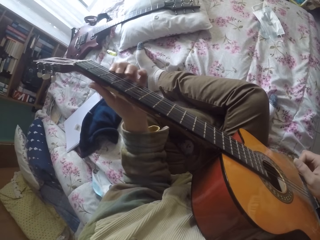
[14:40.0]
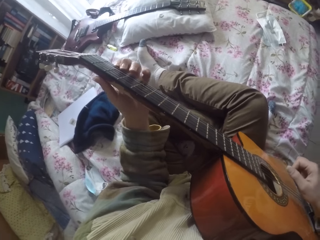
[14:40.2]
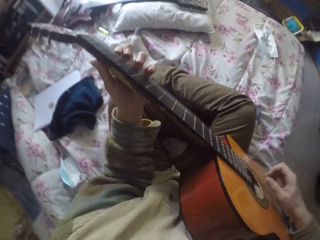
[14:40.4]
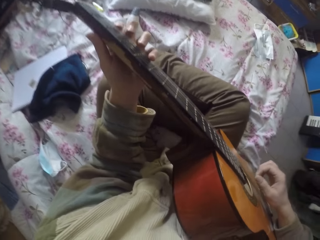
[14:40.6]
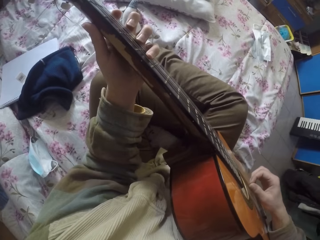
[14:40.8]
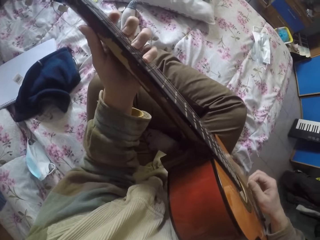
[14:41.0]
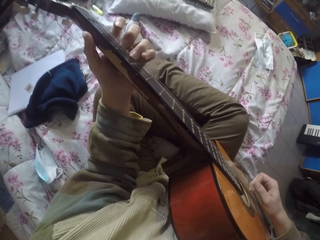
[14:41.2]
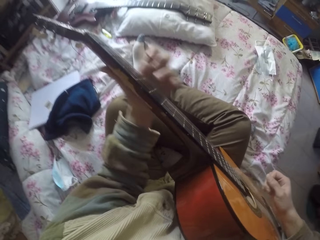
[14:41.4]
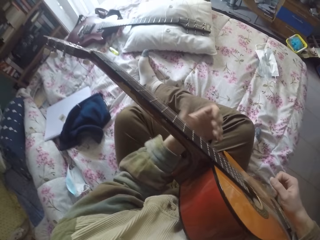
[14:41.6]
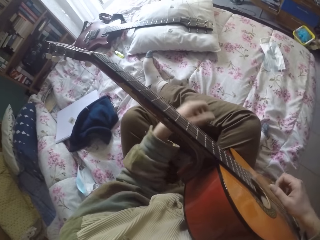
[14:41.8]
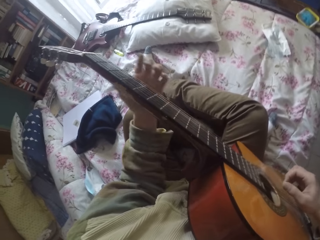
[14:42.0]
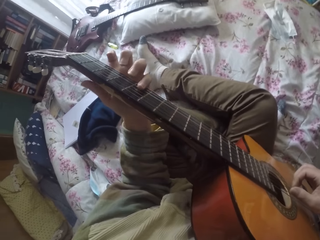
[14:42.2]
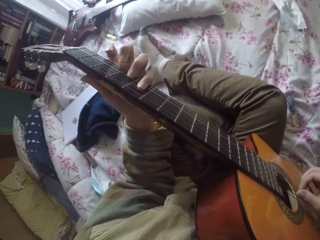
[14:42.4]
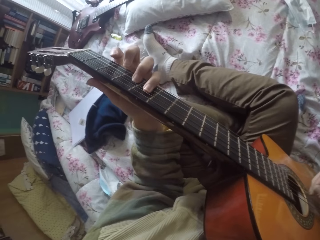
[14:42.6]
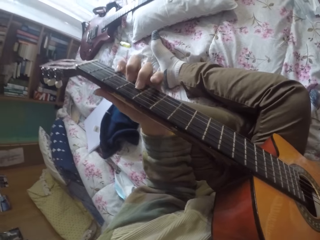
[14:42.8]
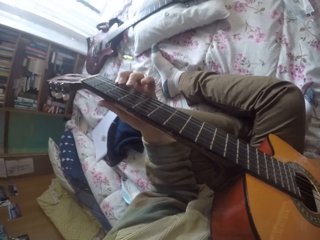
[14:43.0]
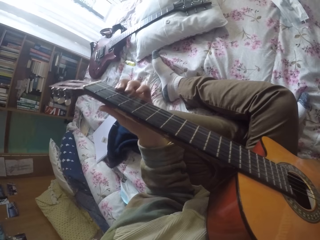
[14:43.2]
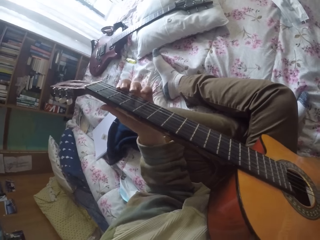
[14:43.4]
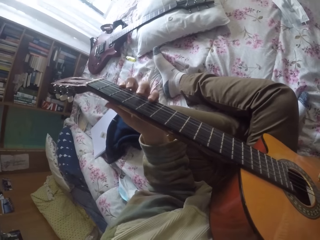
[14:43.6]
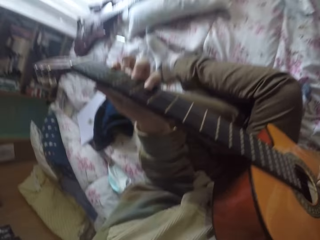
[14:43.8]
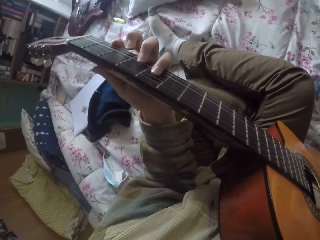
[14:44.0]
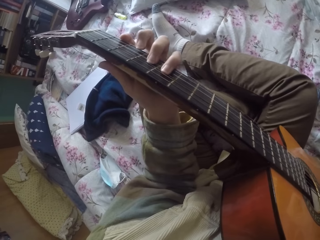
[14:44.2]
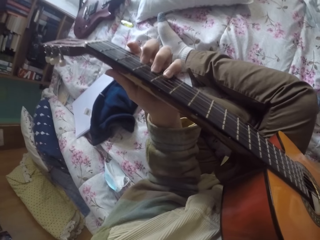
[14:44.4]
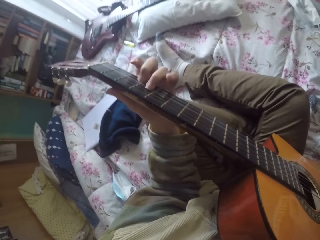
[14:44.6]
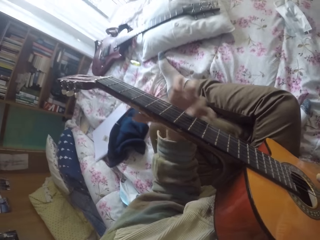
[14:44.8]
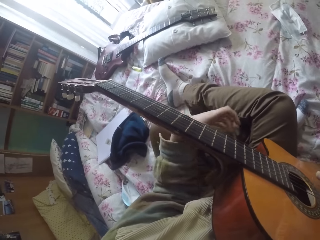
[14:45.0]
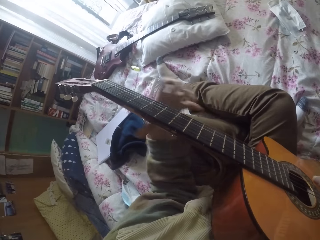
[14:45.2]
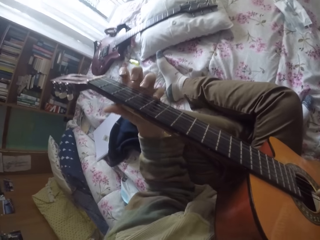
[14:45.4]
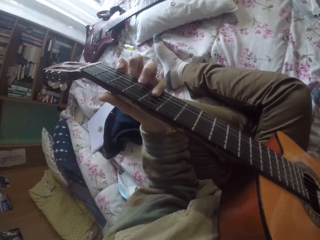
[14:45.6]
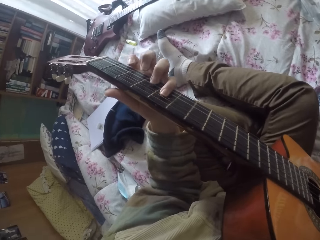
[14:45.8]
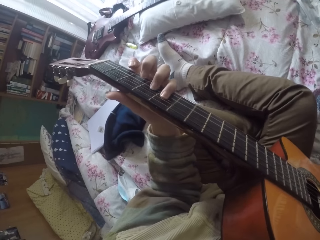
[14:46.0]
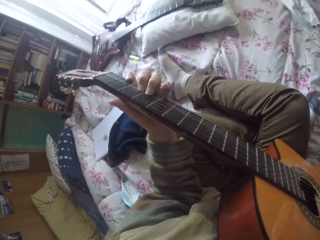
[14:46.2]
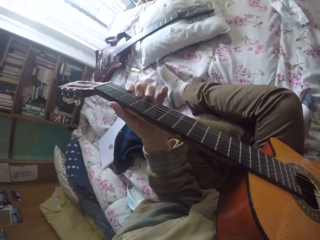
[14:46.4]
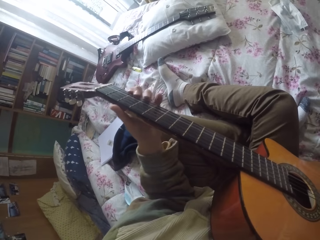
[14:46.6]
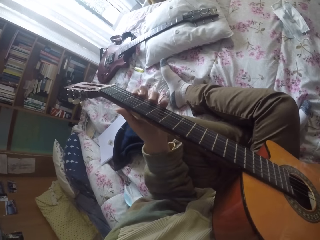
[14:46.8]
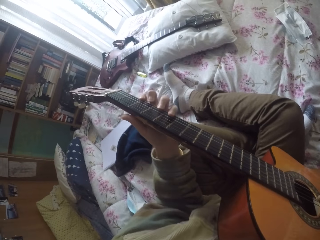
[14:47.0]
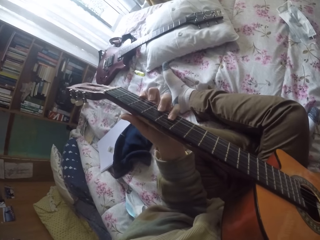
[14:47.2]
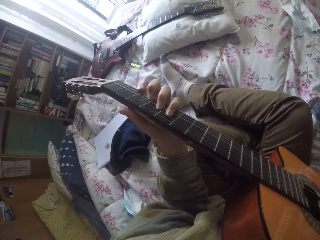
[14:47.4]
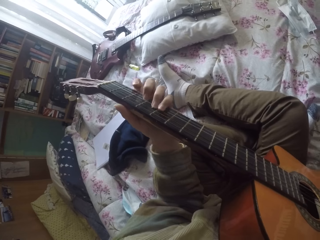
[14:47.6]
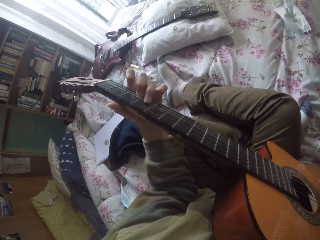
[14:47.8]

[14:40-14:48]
The camera wearer plays the guitar strings with the right hand. They play the guitar strings with the left hand.

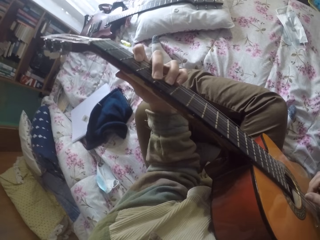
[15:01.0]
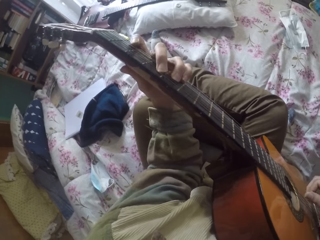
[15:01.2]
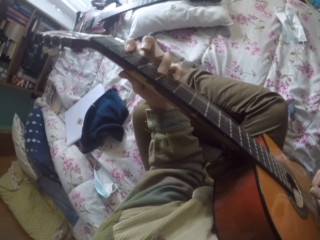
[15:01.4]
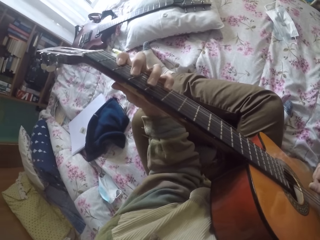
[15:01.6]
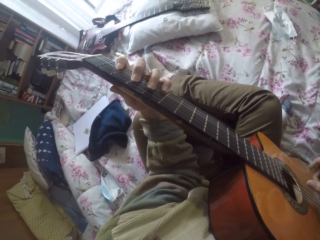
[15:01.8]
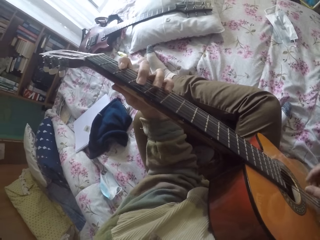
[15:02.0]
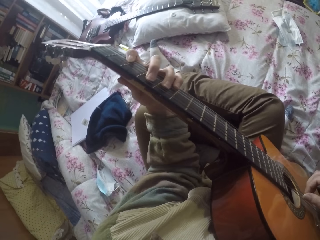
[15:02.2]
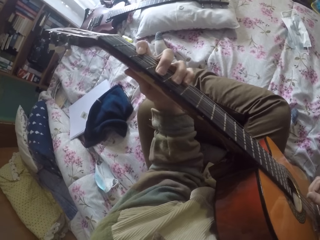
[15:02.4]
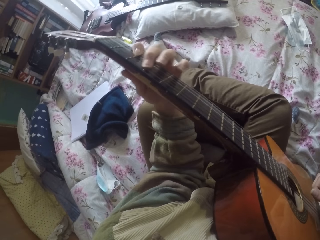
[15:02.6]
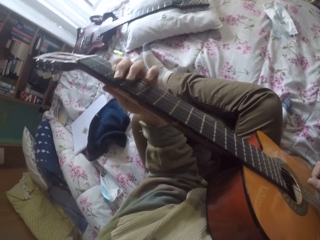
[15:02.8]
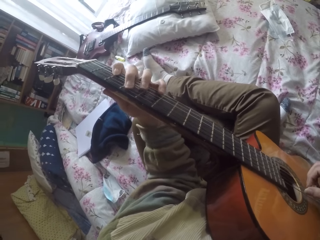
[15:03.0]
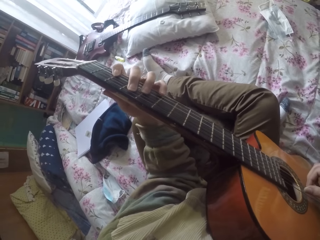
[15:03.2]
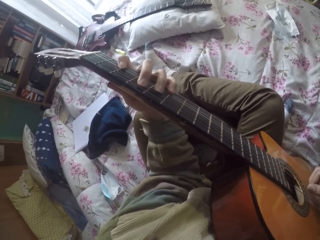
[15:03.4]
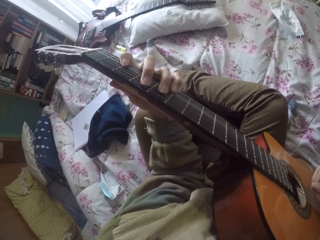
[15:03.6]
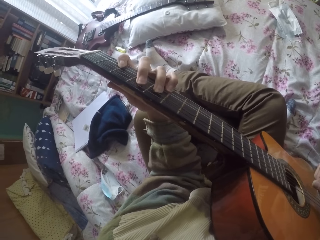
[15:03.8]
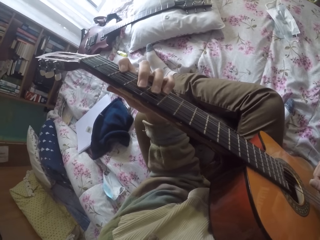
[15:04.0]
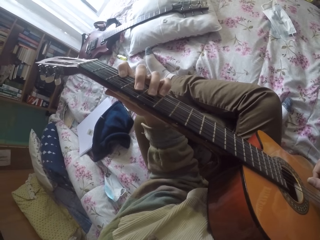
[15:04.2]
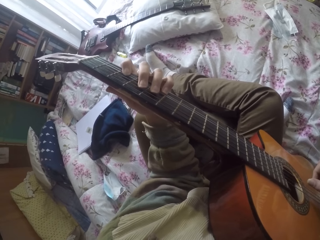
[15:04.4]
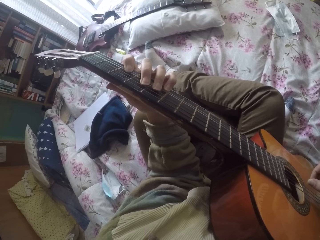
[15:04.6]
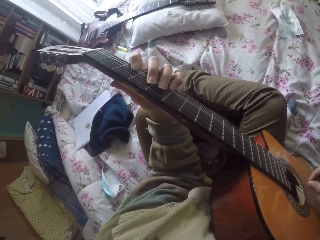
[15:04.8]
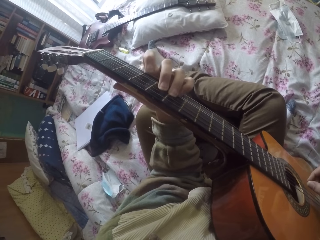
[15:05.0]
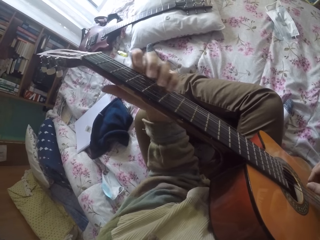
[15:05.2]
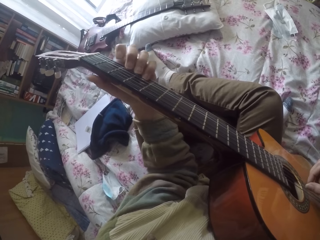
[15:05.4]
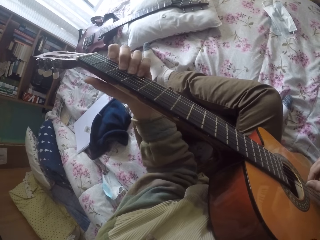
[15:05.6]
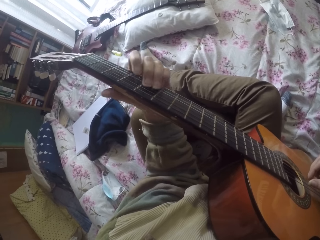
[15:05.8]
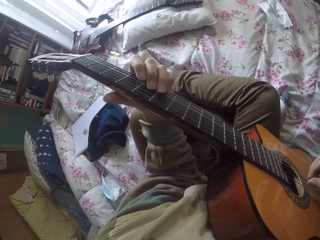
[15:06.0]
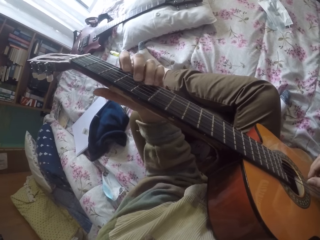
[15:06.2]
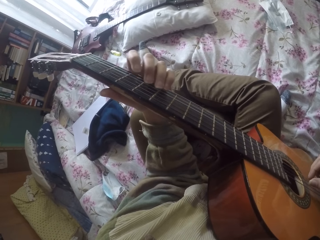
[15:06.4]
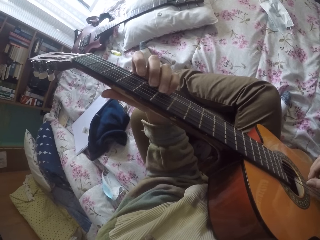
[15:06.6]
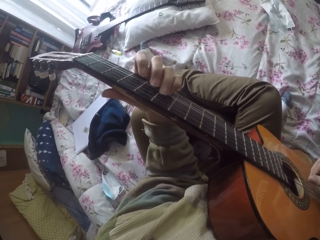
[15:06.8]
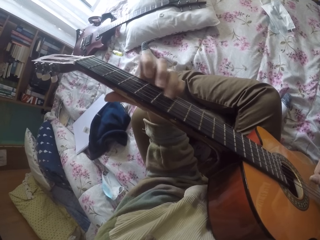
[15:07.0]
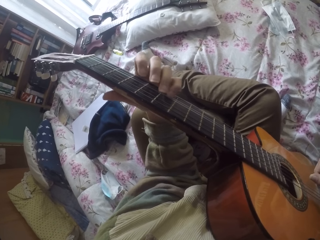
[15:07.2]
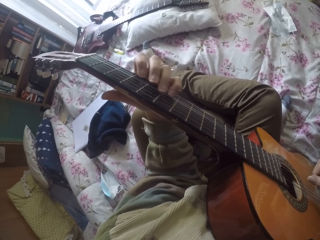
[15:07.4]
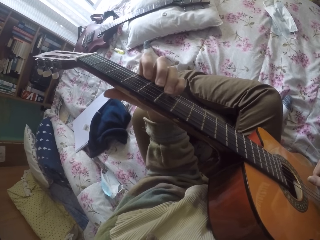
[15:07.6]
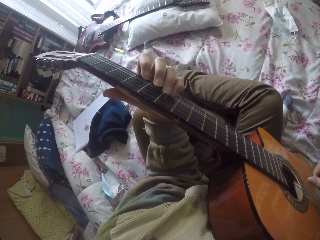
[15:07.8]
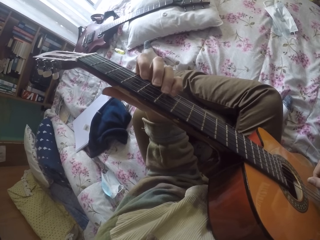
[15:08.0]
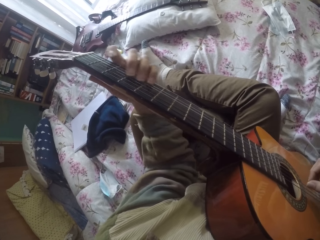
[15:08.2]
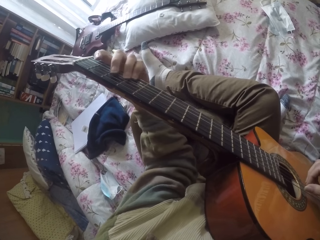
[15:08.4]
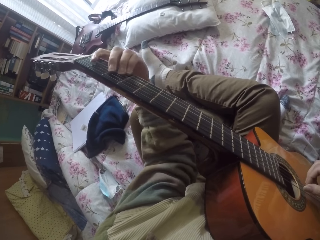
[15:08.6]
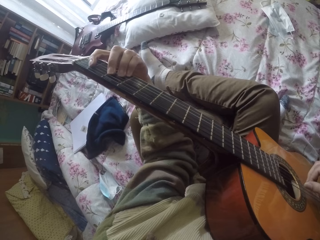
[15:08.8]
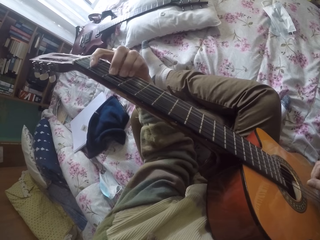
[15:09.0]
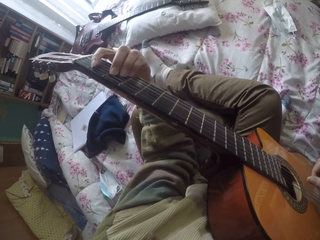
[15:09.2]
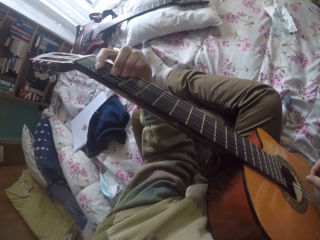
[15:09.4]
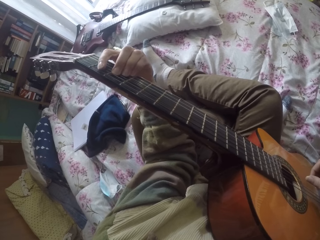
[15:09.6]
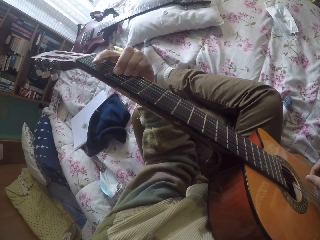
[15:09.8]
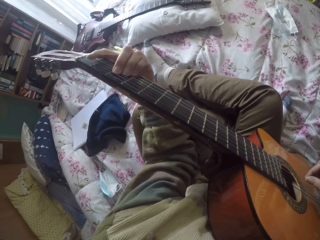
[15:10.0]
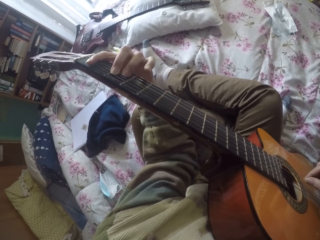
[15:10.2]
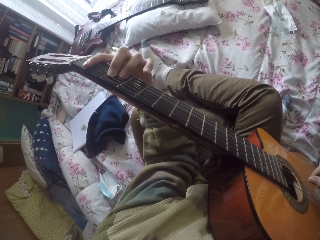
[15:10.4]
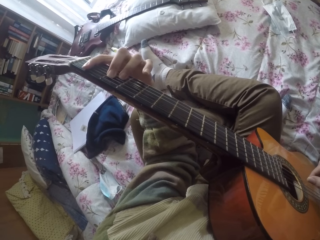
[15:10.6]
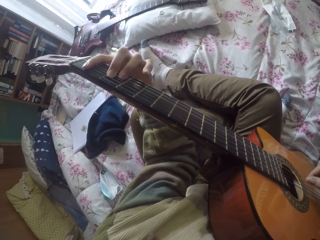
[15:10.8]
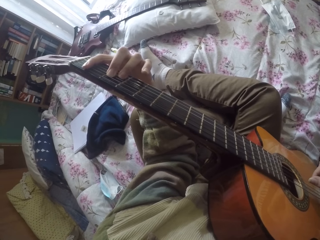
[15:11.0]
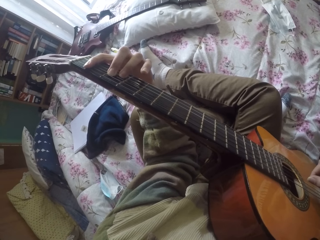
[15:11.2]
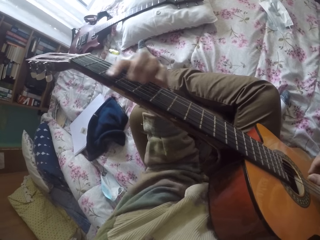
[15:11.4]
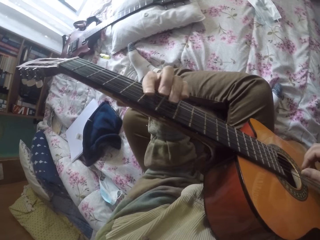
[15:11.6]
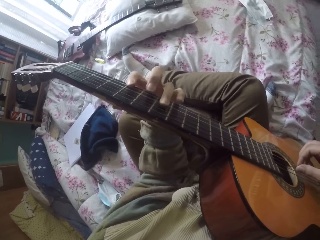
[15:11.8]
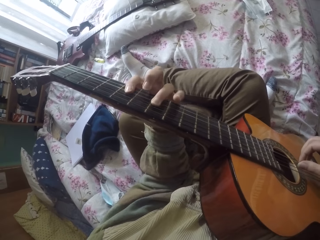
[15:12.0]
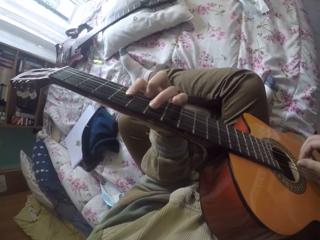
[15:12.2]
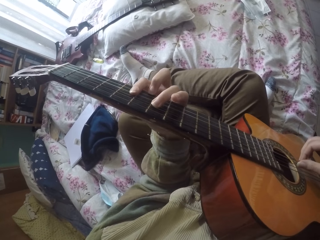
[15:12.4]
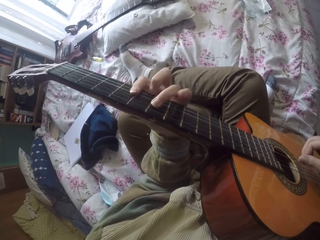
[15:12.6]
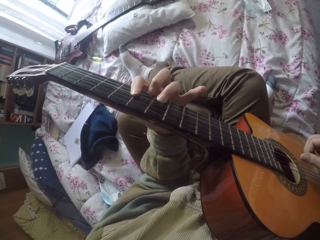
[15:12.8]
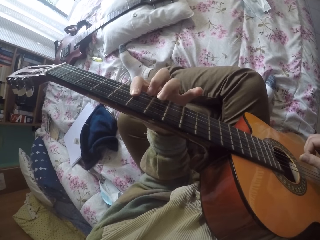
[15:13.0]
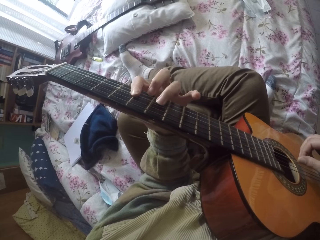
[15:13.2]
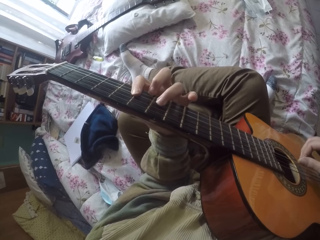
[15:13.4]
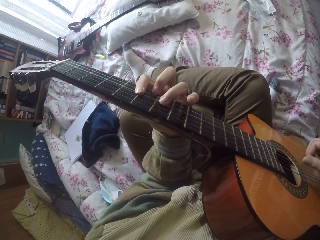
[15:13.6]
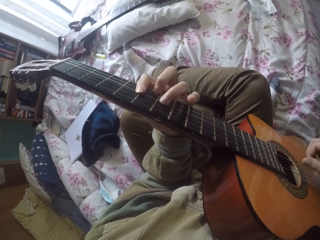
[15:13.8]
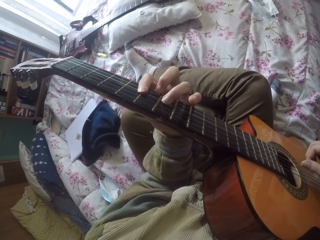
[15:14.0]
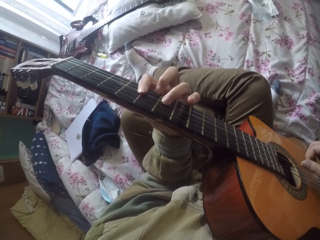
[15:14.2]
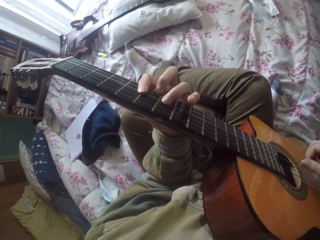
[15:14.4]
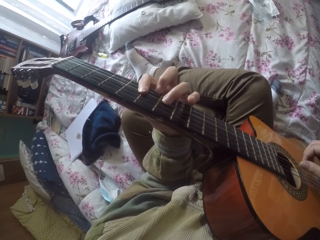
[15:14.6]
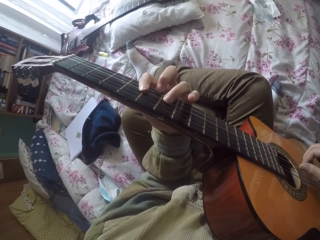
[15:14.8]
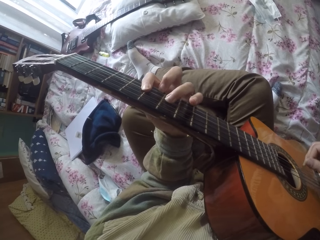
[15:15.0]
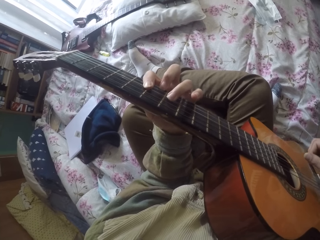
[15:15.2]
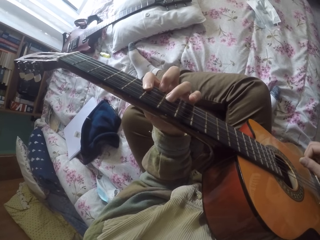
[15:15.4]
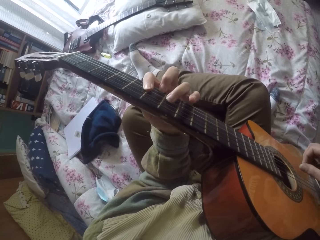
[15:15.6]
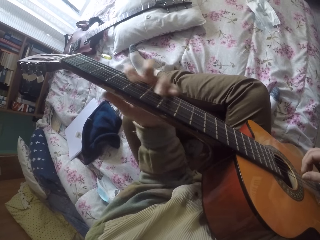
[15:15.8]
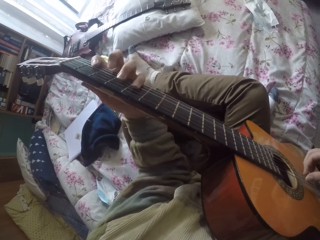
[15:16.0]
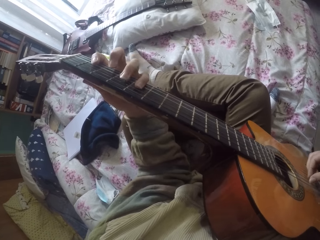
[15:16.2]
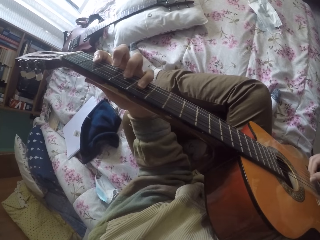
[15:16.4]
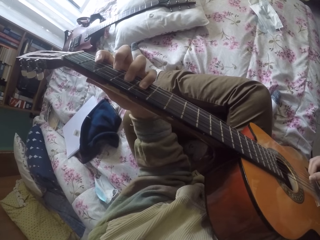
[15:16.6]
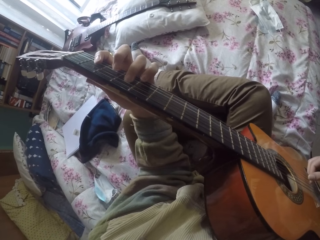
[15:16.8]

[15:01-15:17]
The camera wearer plays the guitar strings with the right hand. They play the guitar strings with the left hand. They do so again.
